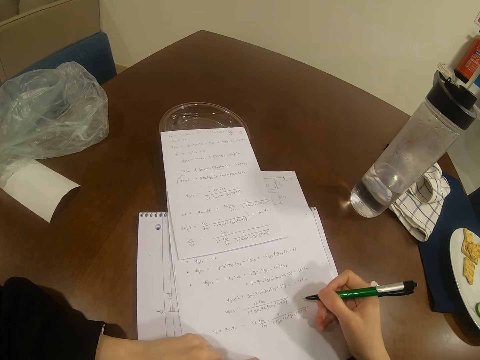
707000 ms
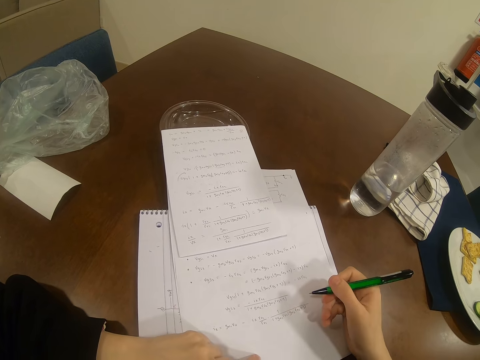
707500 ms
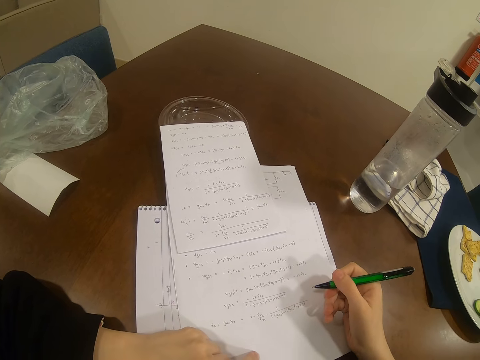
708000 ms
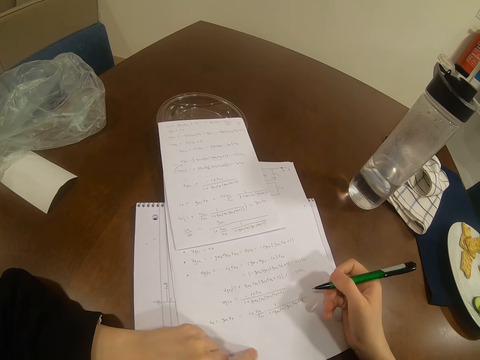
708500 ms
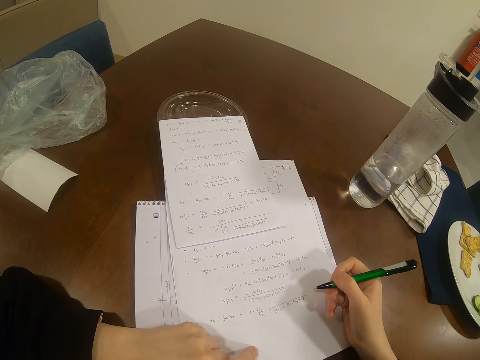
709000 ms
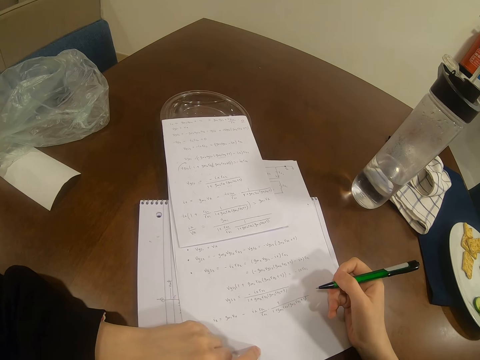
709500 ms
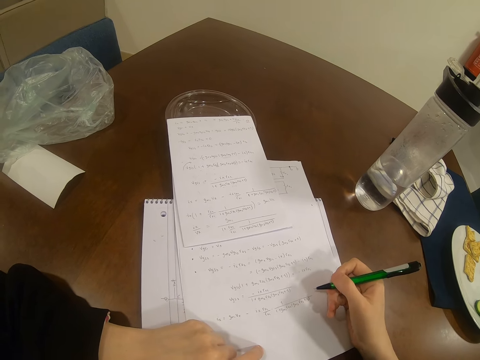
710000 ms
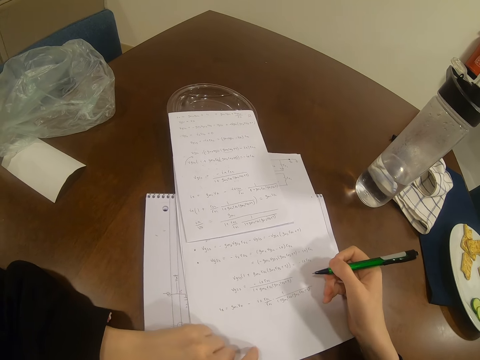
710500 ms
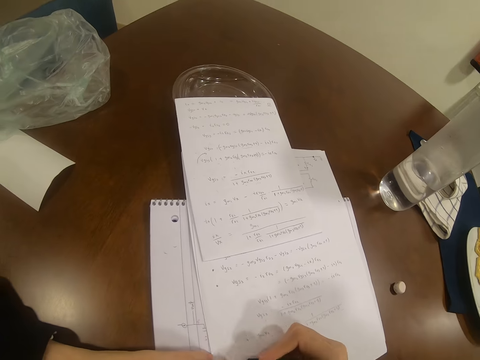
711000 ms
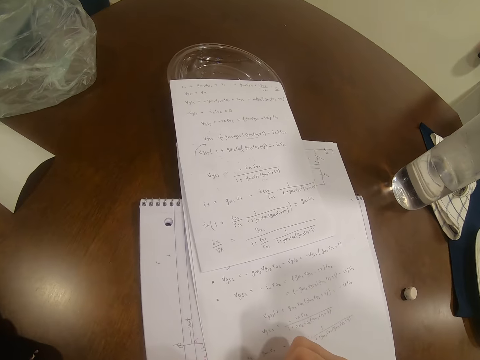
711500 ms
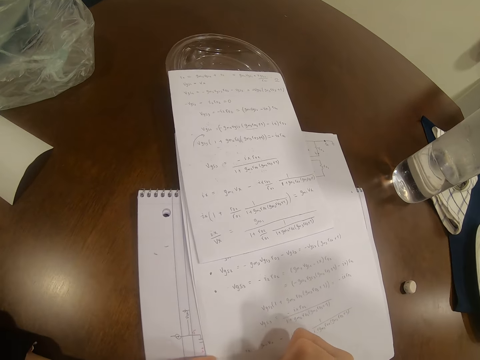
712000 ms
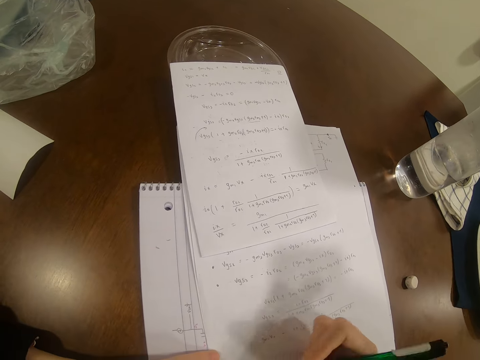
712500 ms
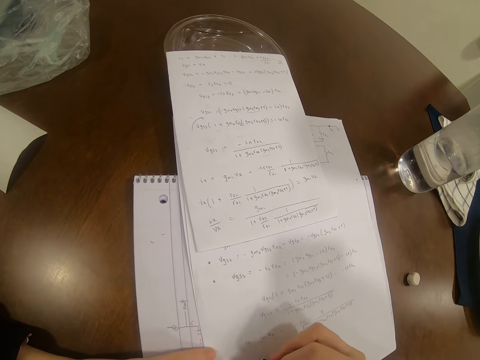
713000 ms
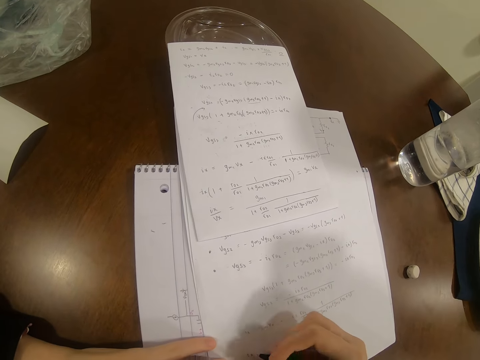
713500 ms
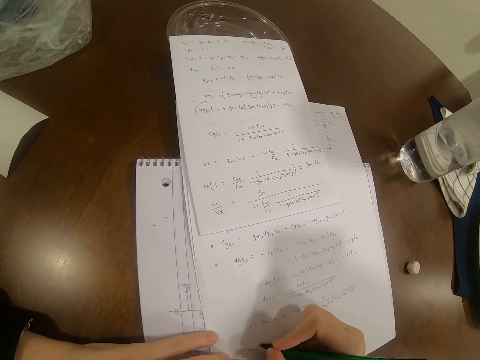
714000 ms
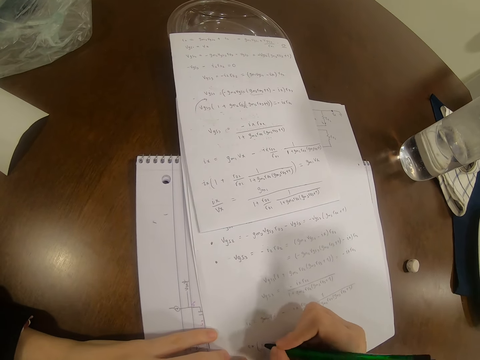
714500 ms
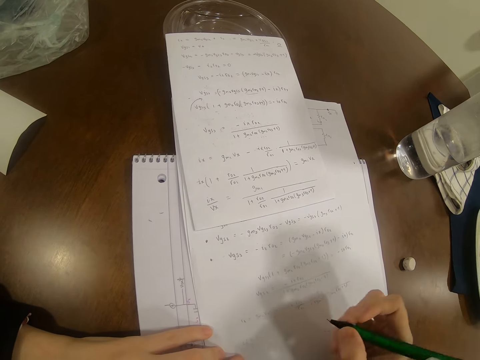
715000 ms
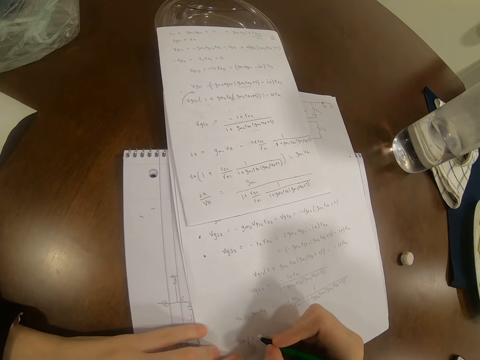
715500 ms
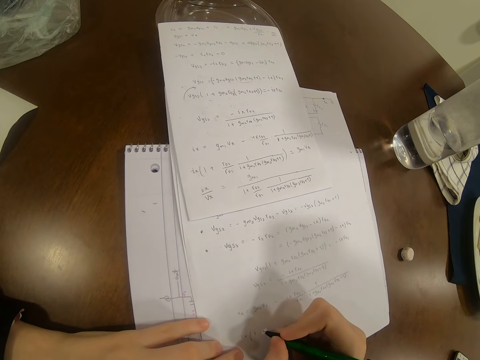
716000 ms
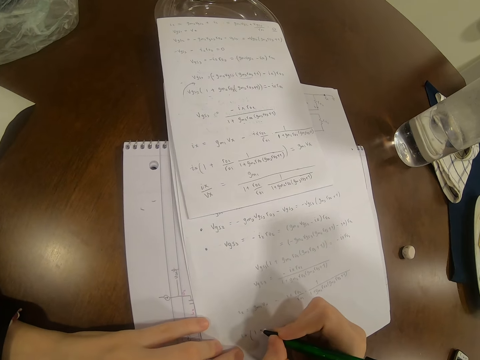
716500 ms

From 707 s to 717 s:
The camera wearer writes on a piece of paper.

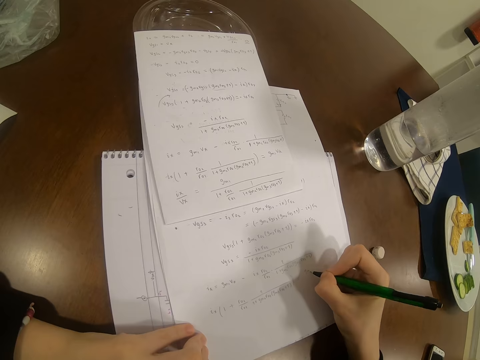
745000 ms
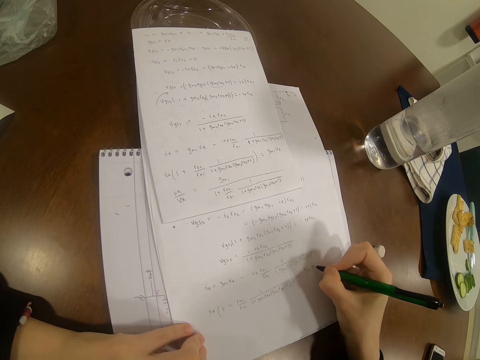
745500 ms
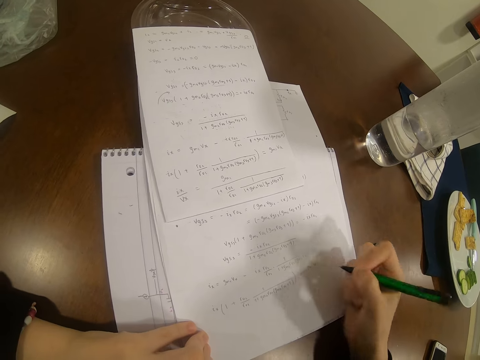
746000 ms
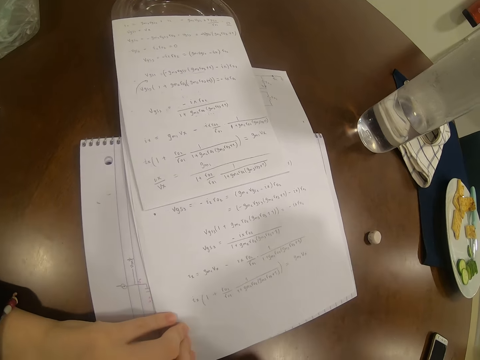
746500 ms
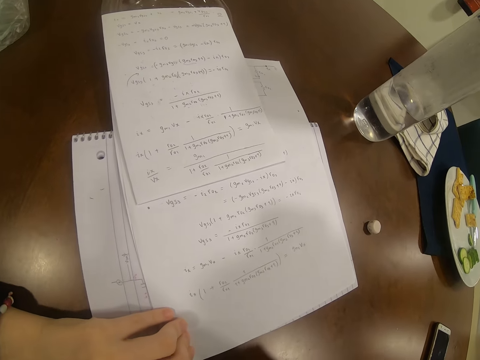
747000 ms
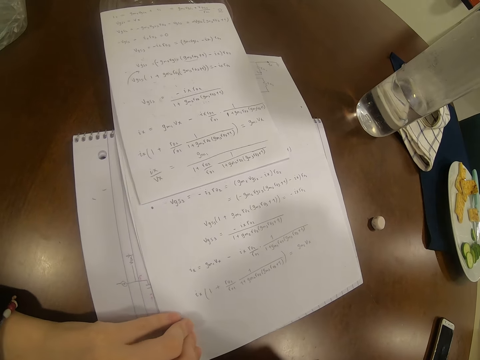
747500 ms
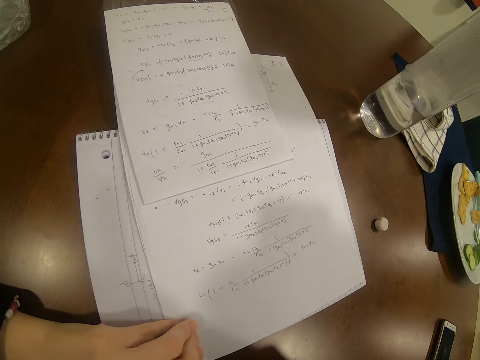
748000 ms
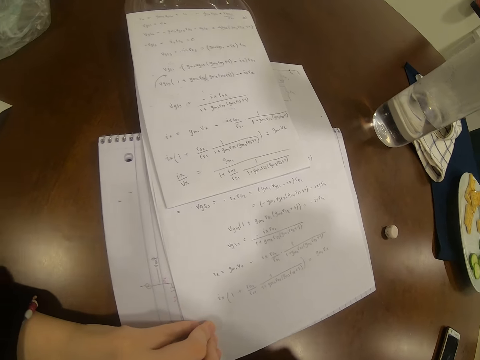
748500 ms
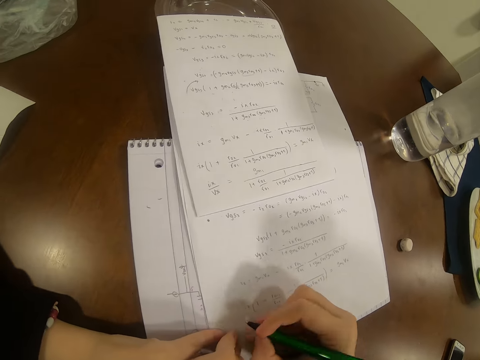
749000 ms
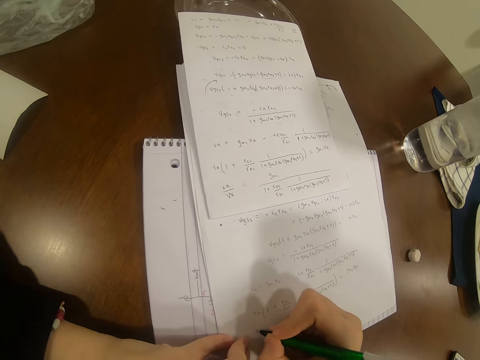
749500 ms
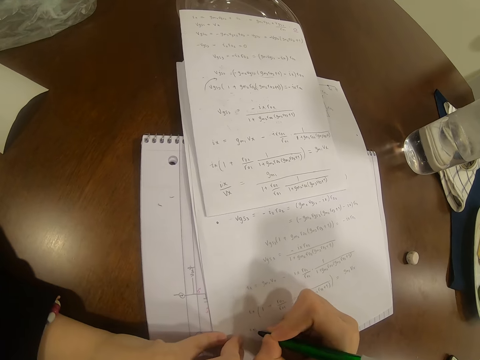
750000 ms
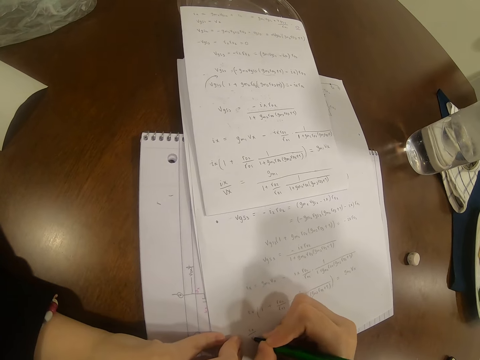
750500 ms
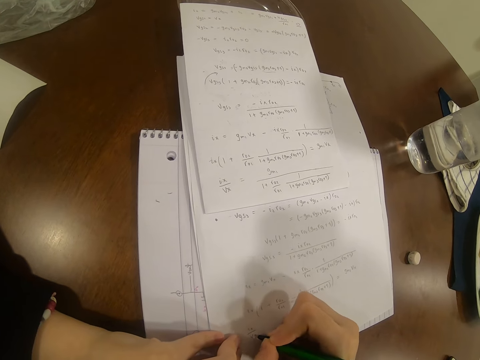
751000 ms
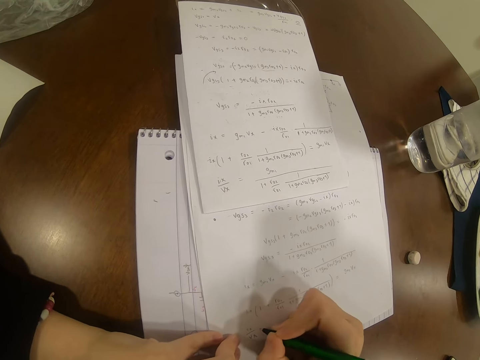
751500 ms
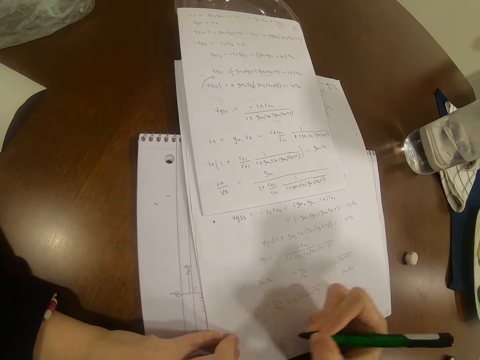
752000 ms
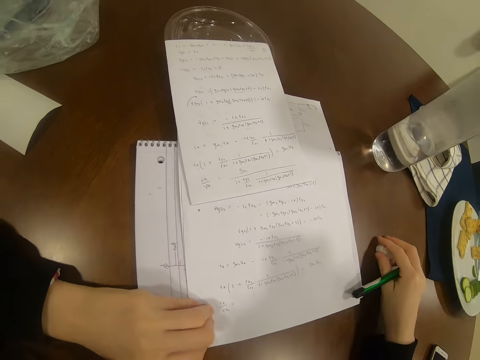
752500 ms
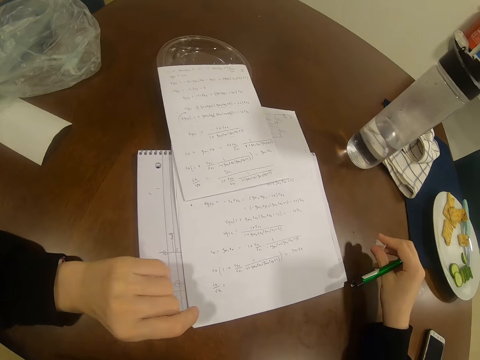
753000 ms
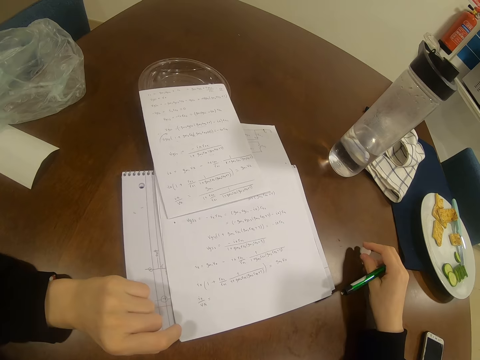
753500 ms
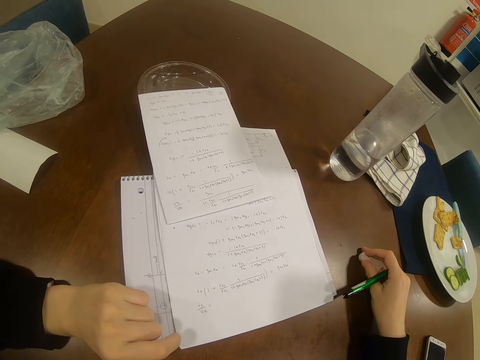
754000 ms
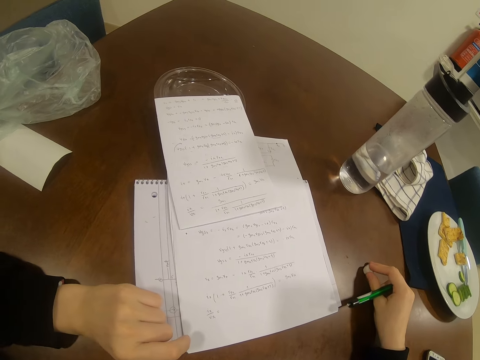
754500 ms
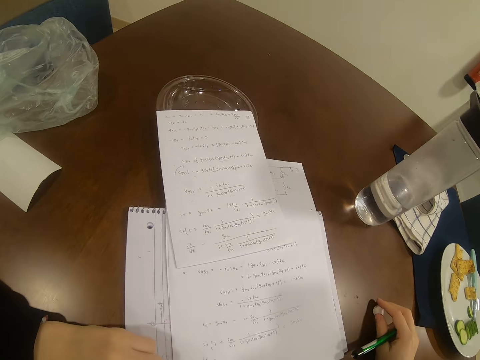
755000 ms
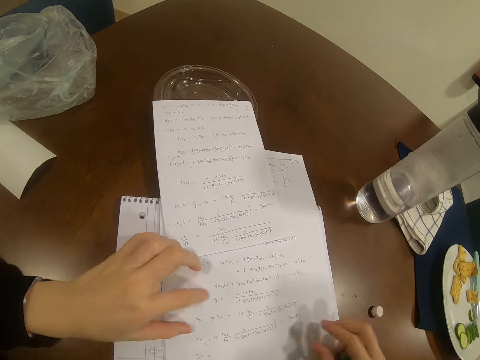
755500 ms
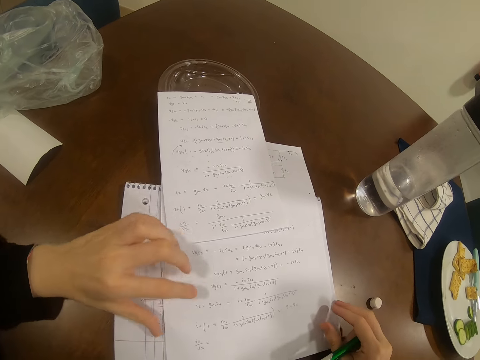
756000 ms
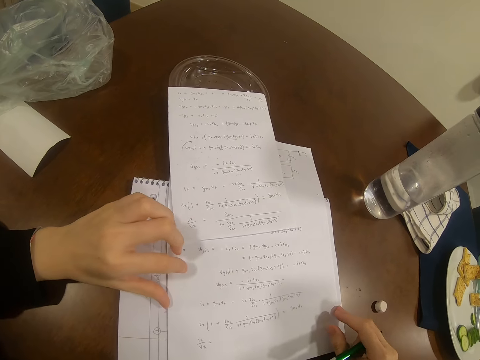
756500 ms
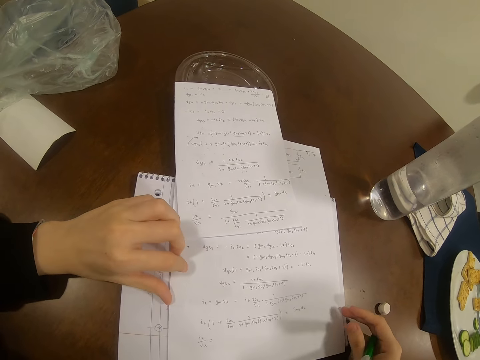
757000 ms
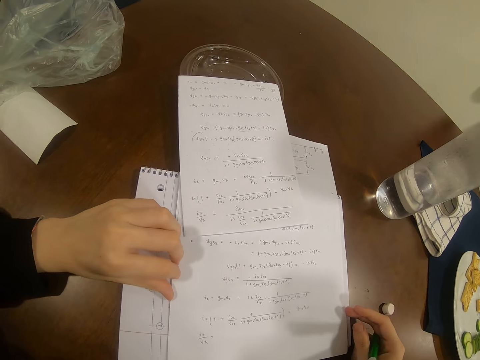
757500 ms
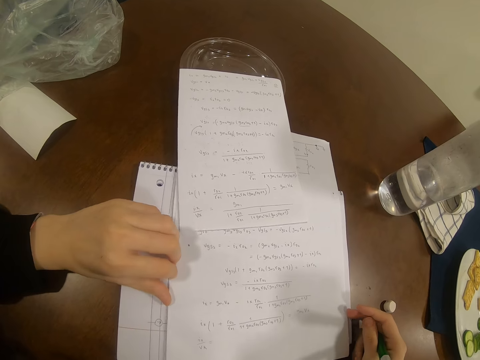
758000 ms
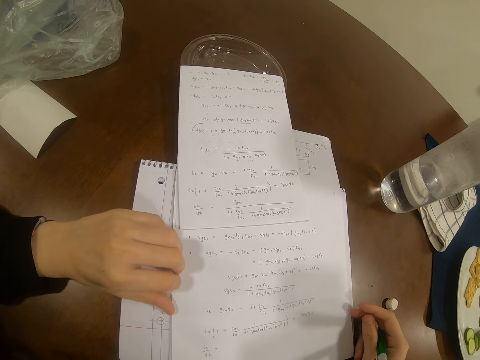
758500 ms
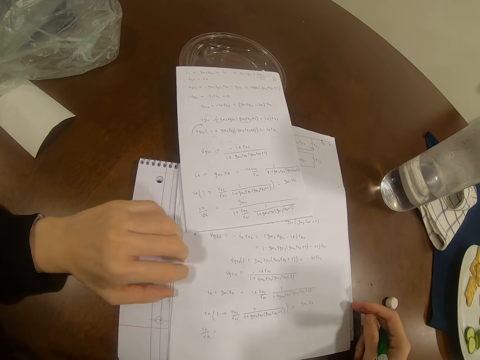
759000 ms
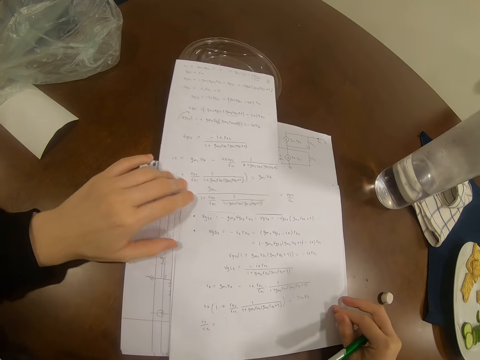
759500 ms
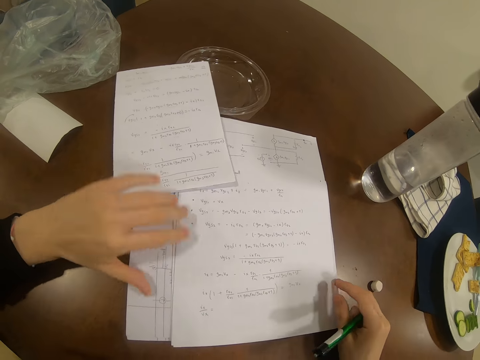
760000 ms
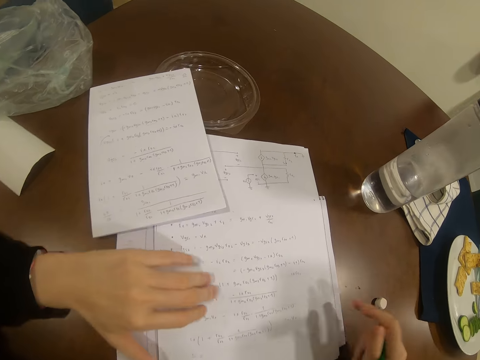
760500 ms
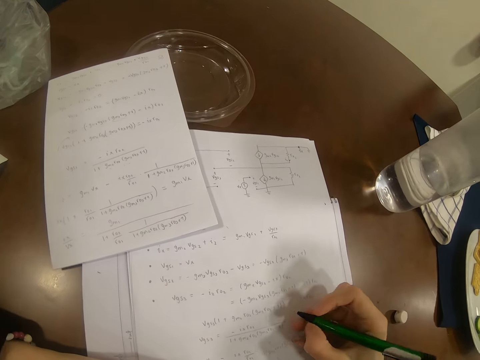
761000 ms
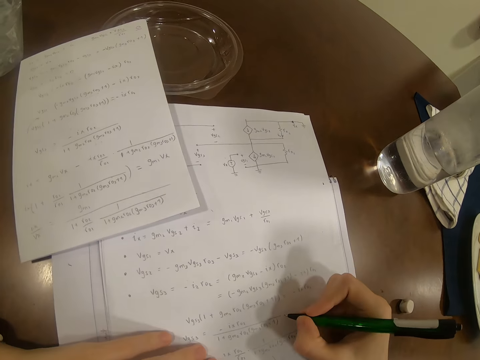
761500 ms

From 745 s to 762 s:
The camera wearer looks at the paper. They write on the paper. They hold an eraser. They pick the rubber. They put down the eraser. They move the paper.
